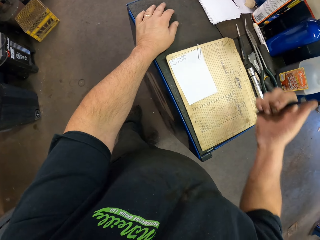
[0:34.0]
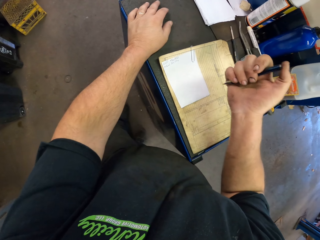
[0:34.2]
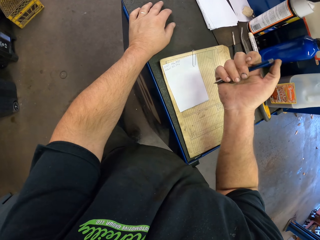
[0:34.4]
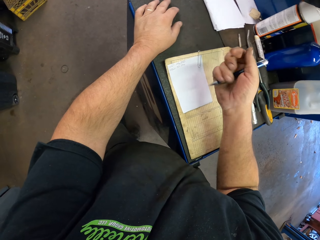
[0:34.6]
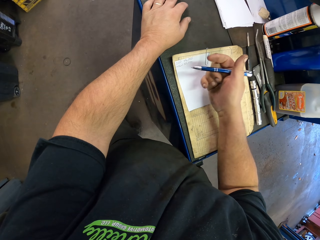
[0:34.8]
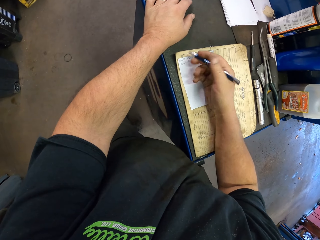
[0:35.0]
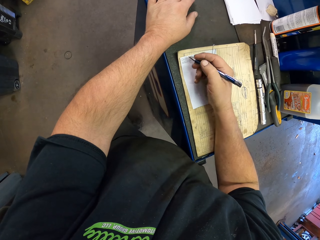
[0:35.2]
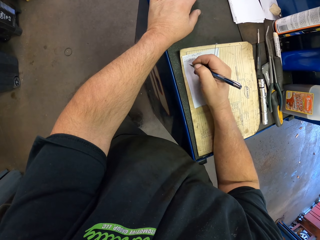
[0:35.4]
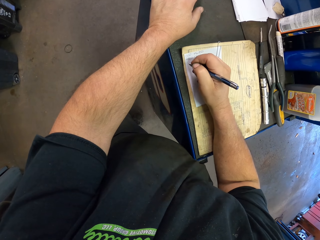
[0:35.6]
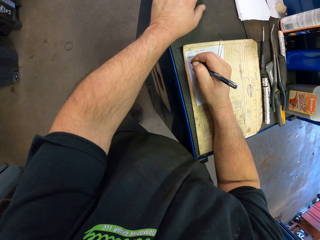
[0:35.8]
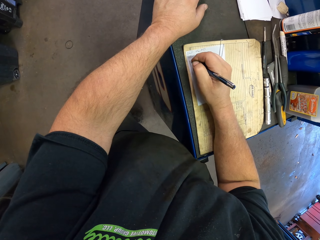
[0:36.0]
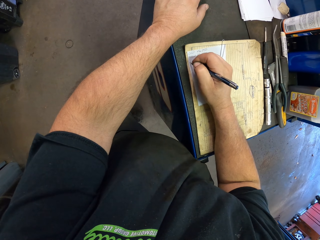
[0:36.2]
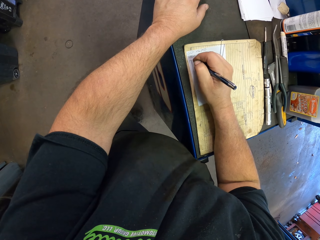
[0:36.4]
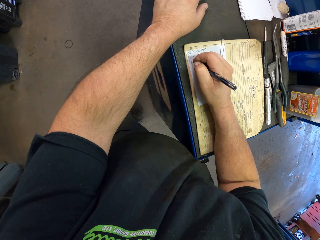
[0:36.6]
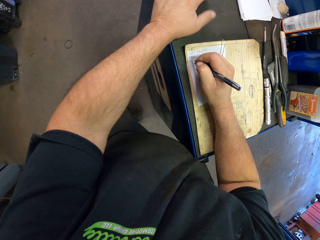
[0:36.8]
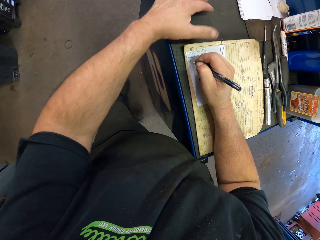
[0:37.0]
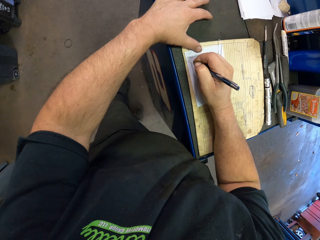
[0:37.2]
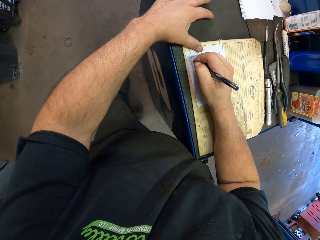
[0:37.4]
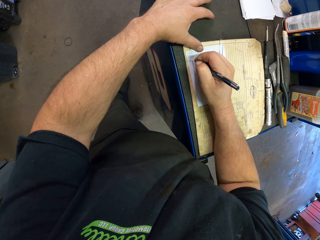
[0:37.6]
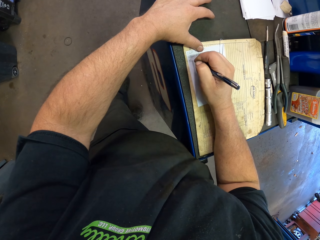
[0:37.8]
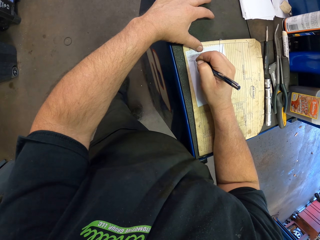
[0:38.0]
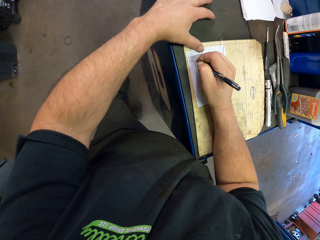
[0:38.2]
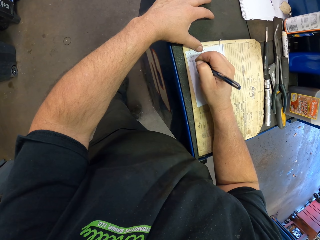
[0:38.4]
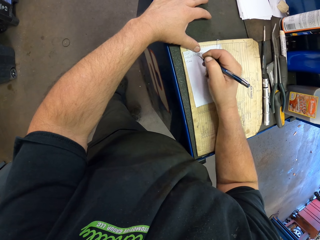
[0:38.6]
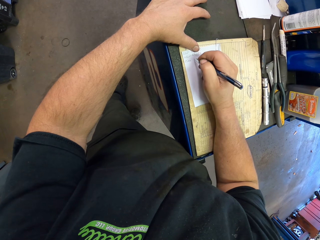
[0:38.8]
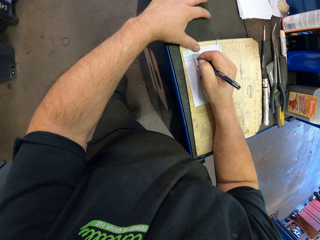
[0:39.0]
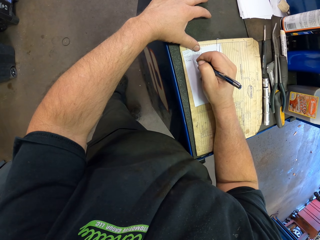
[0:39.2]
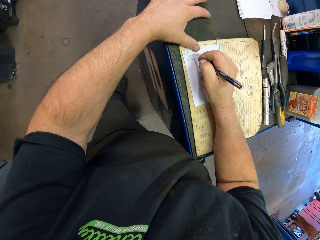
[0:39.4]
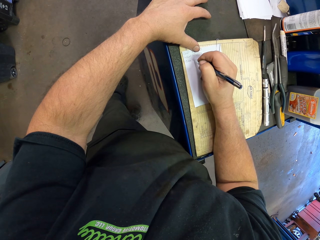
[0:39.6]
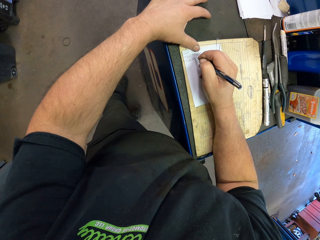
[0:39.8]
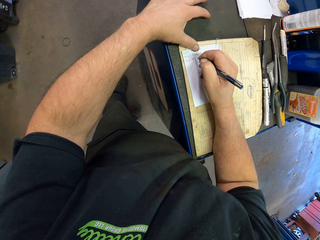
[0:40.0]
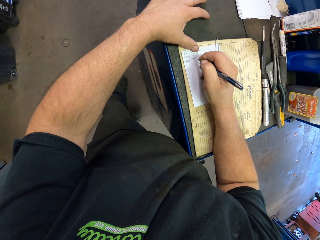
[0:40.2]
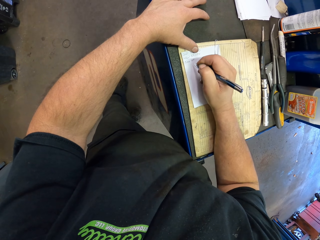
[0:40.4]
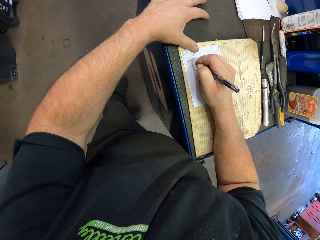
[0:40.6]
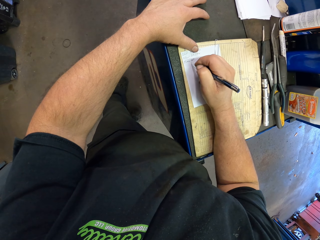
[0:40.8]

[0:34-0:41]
The camera wearer puts the hand on the table. They pick up a pen from the pocket. They hold the pen. They write on the paper.

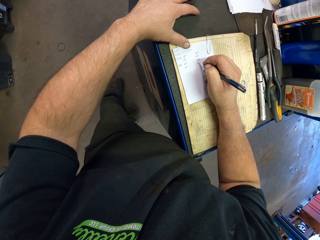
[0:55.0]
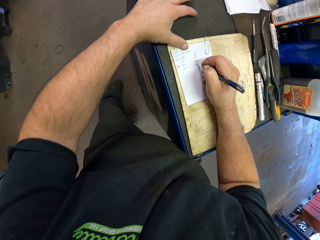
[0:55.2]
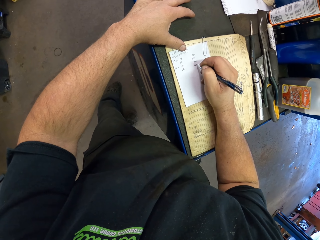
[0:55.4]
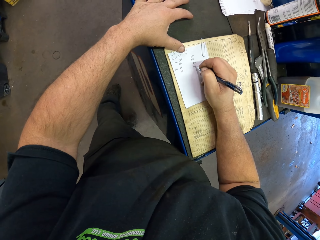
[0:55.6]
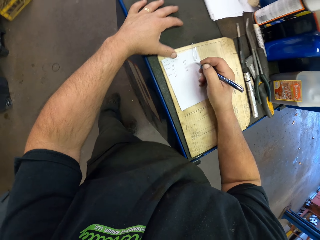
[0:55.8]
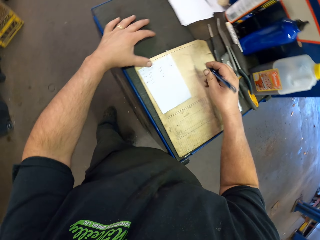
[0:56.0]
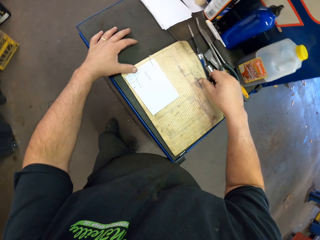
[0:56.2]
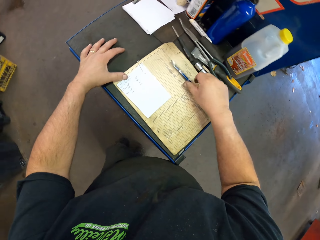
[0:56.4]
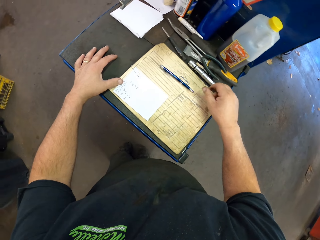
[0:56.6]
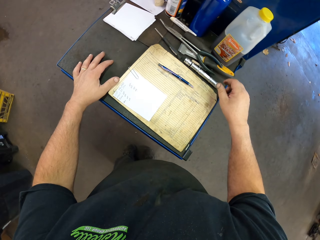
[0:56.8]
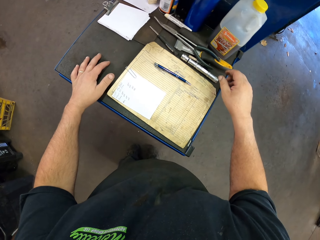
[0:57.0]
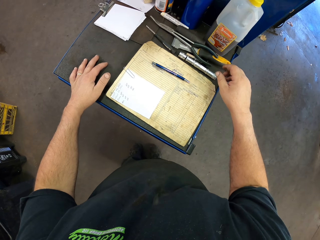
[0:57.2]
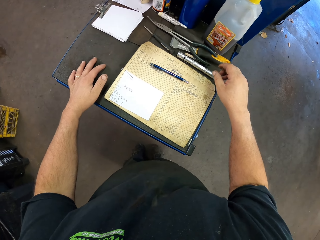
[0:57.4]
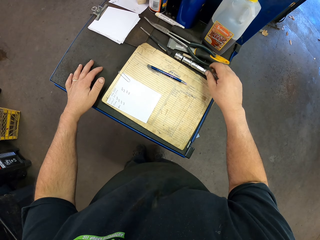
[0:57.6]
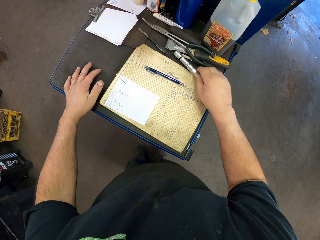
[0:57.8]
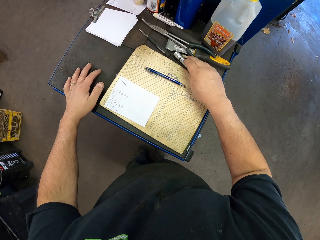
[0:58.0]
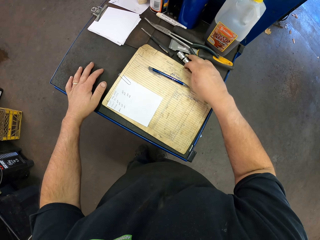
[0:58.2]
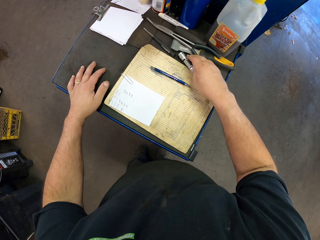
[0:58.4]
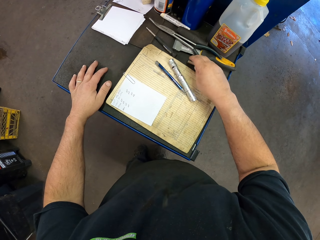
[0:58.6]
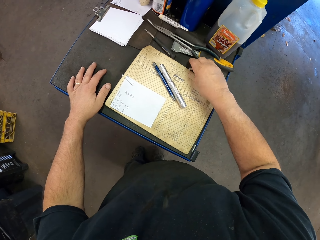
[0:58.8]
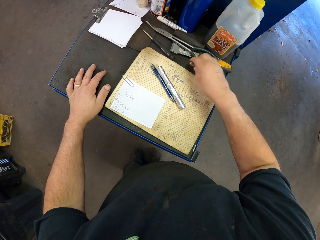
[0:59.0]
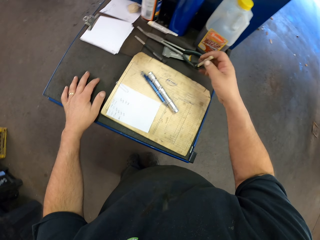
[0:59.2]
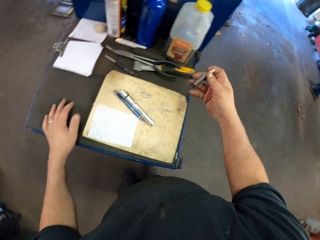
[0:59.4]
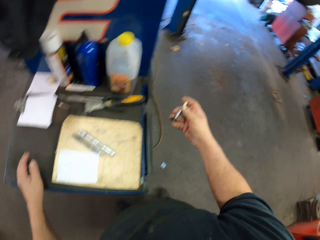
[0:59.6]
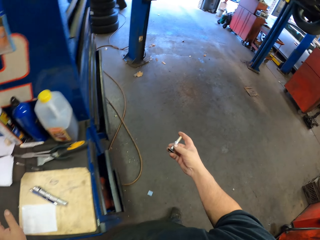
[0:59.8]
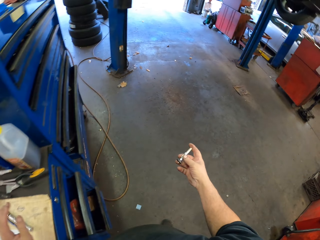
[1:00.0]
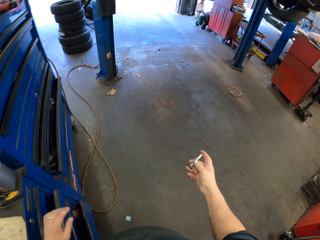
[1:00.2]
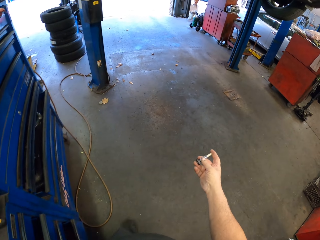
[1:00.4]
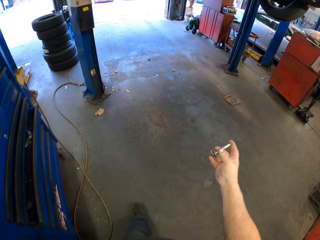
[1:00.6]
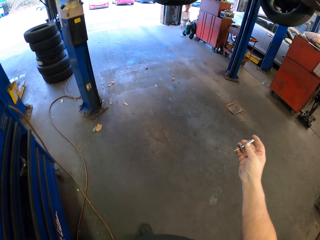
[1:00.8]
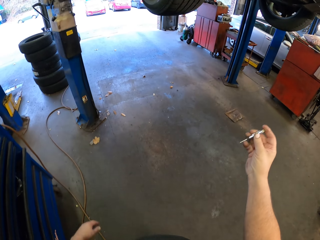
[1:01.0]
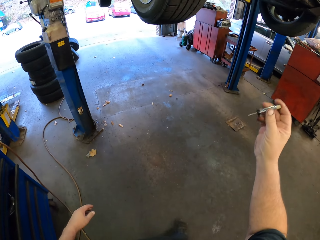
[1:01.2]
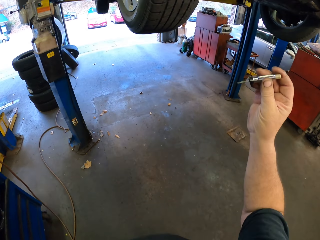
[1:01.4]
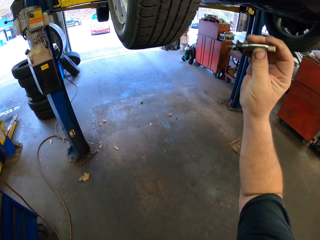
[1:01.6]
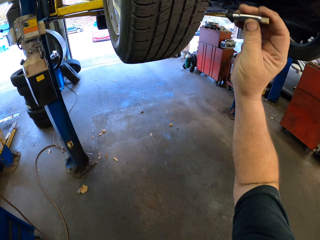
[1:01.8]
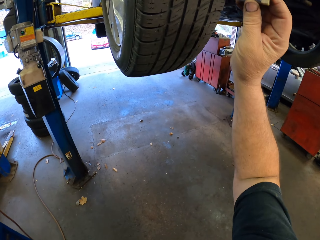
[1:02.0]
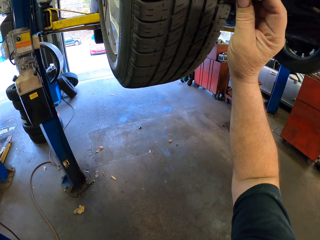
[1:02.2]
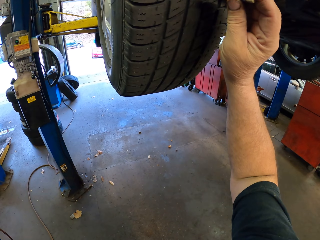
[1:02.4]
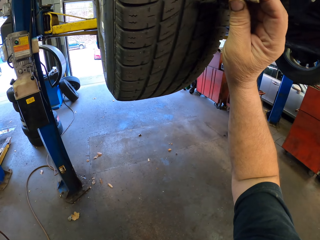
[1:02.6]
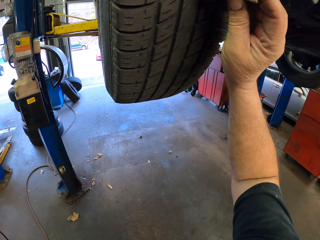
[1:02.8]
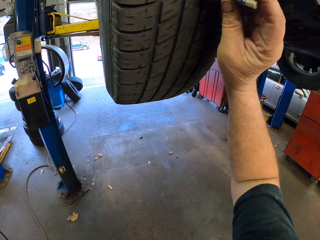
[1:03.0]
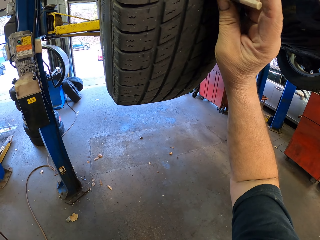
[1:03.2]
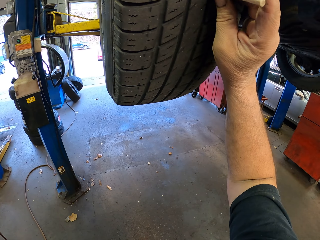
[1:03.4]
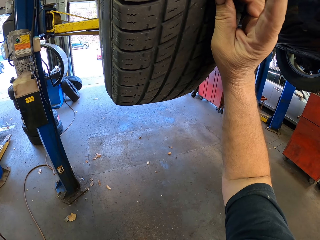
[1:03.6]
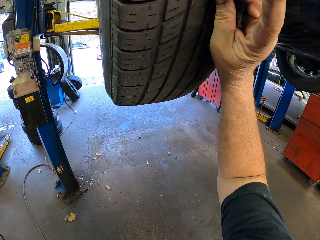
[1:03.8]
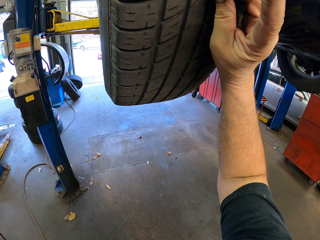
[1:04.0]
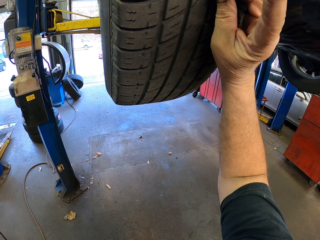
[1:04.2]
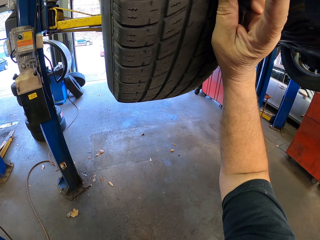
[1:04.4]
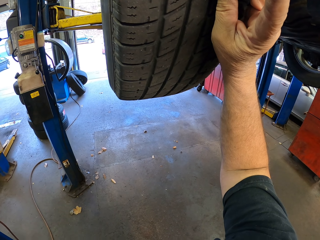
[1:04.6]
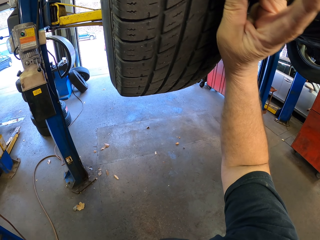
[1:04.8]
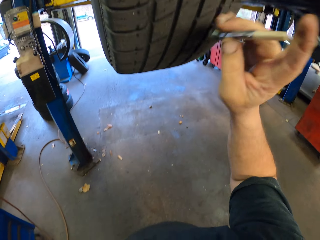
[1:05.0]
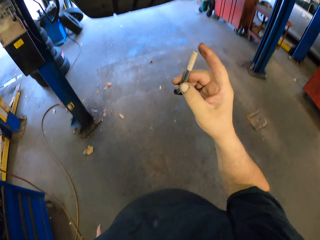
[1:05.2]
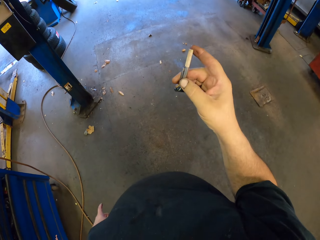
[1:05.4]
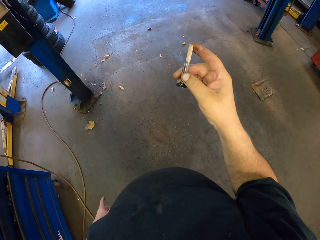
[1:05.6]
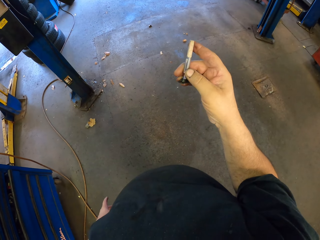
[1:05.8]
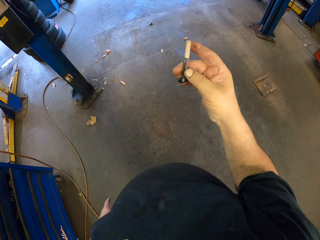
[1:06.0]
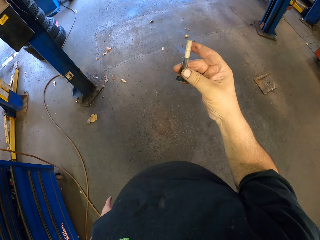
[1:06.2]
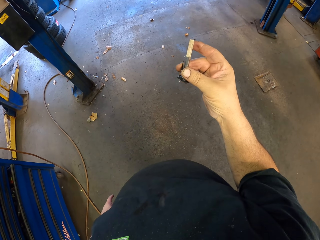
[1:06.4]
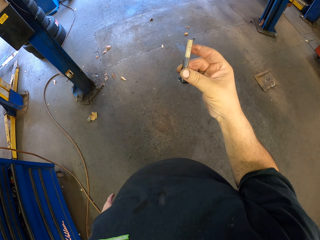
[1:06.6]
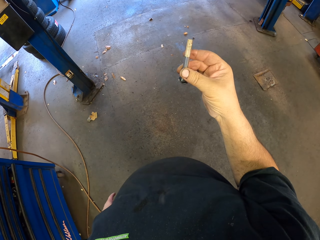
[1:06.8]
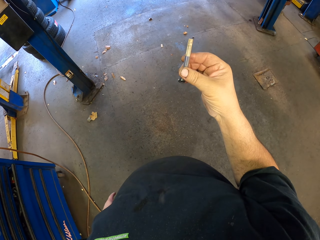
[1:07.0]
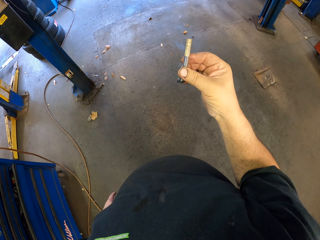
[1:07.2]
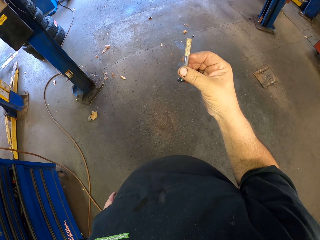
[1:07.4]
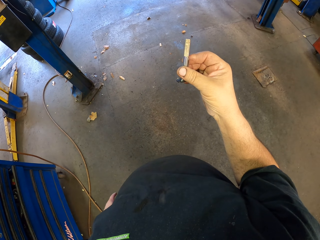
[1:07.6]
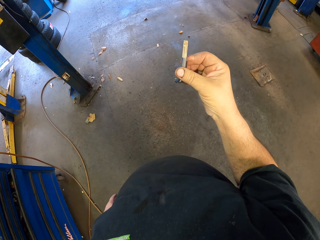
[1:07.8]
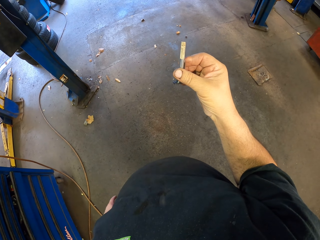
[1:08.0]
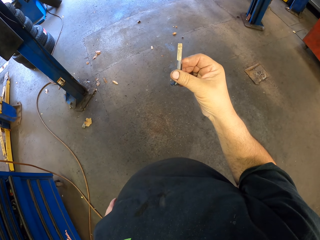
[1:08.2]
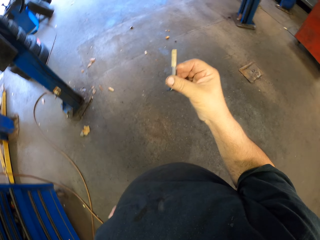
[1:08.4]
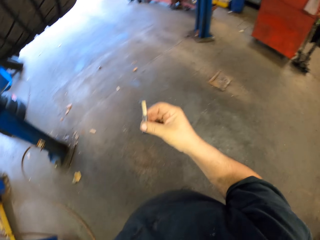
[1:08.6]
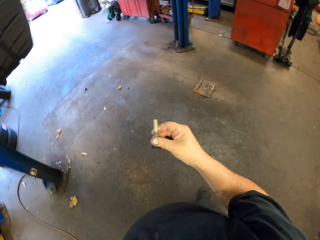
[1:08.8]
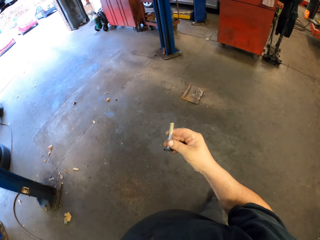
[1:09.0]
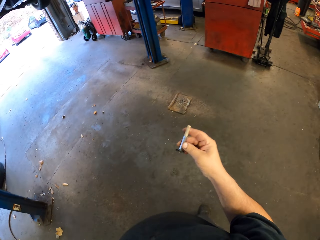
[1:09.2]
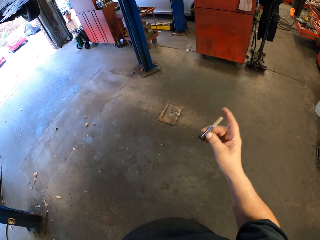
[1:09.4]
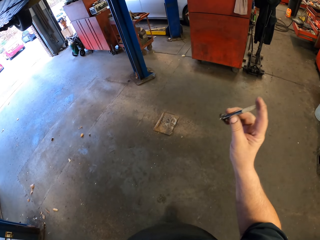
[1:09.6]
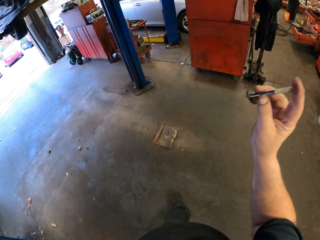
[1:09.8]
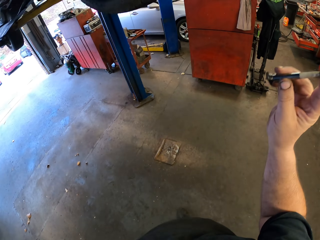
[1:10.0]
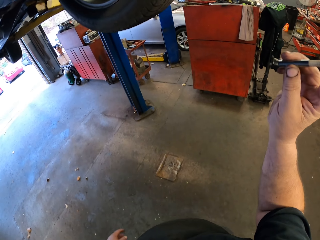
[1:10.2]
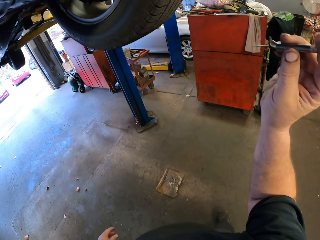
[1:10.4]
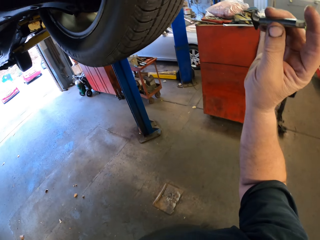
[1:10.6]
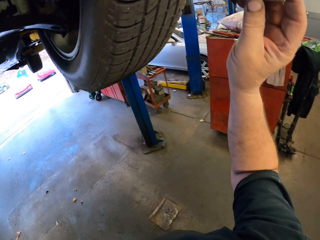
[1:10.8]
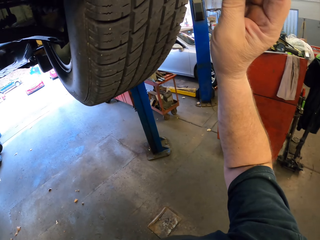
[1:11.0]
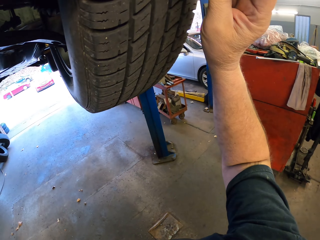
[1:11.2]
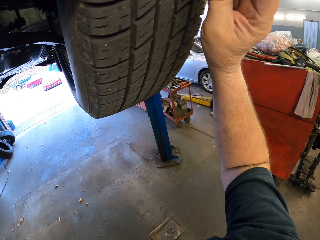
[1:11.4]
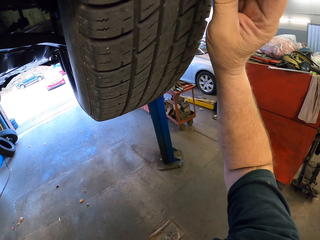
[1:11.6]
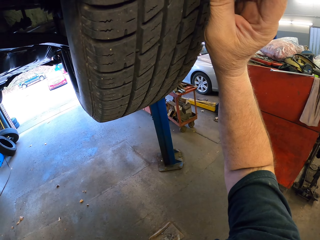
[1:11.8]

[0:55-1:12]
The camera wearer puts the pen on the paper. They look at the pen. They move the torch. They pick up an object and hold the object. They walk toward the car. They fix the object on the tire. They hold the object. They look at the object. They walk in the garage.
